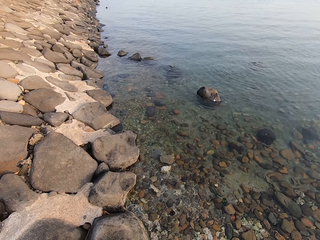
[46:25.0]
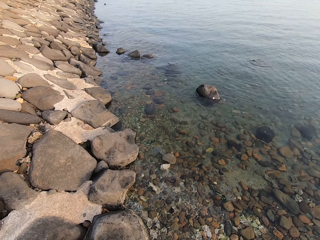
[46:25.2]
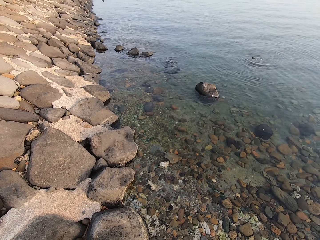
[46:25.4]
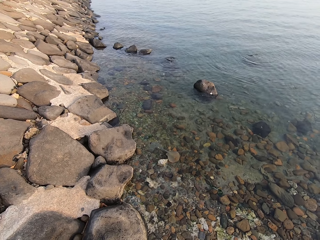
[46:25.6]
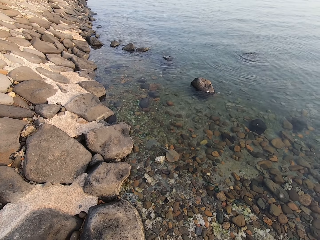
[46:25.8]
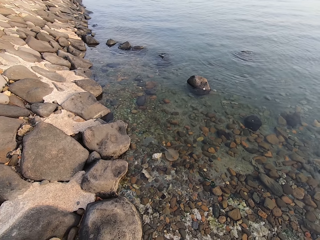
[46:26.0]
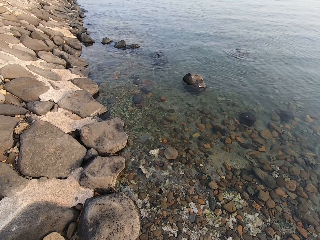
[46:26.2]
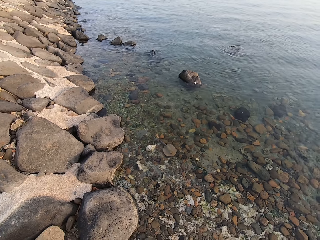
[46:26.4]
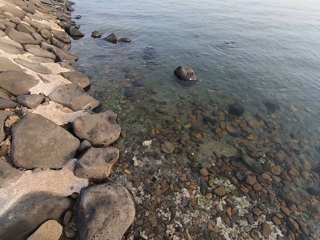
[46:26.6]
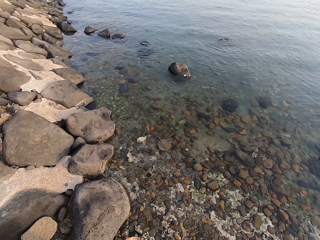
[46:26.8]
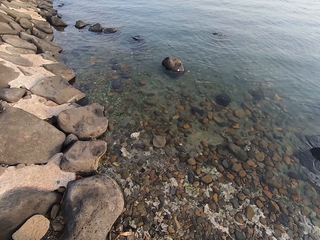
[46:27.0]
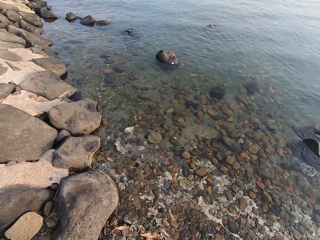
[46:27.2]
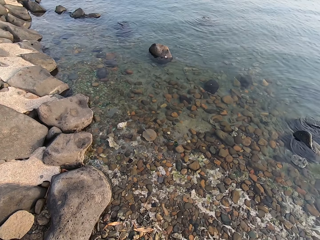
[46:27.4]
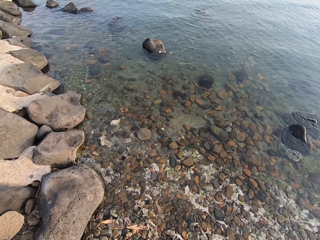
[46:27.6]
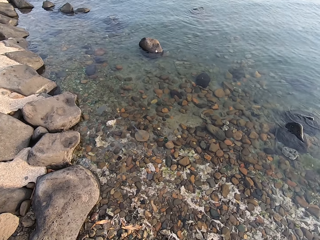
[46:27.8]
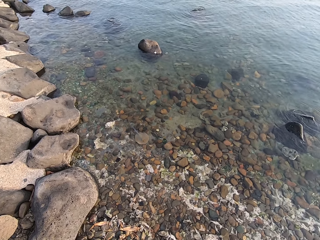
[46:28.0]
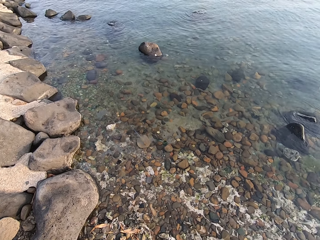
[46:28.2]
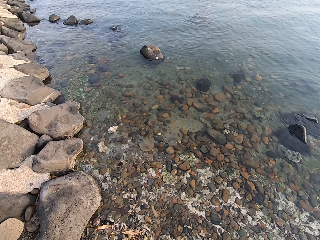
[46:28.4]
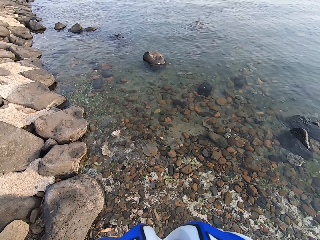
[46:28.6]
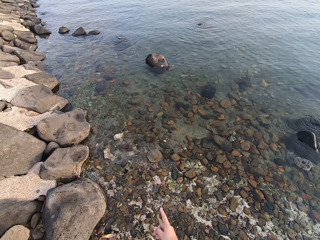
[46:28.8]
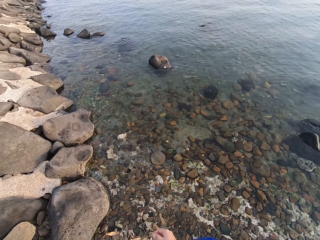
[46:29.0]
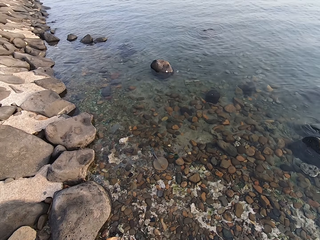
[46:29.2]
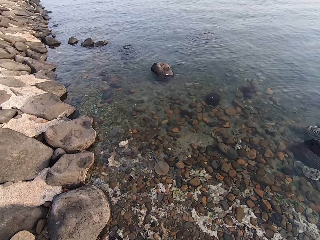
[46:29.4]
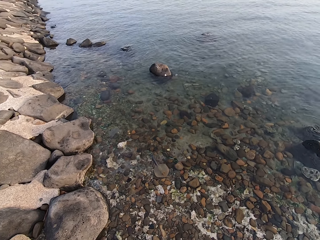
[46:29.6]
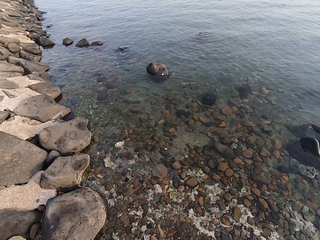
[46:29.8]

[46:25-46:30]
The camera wearer looks around. He moves his hand.

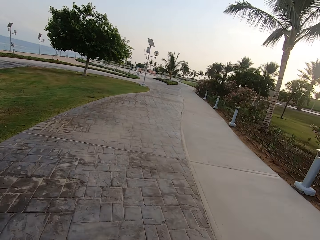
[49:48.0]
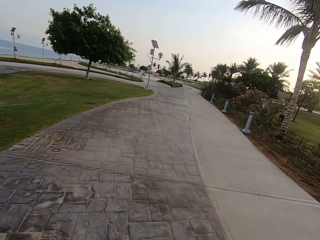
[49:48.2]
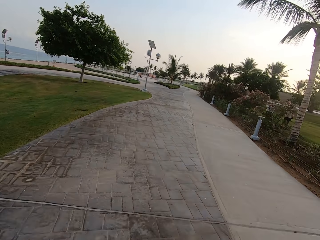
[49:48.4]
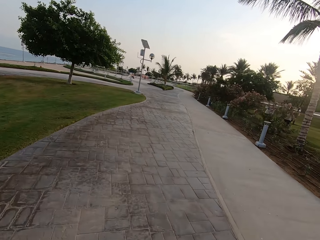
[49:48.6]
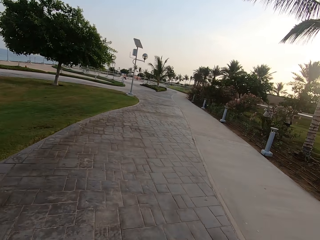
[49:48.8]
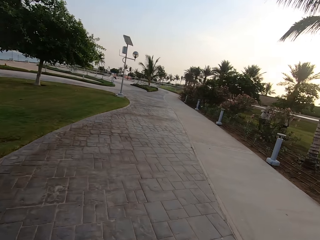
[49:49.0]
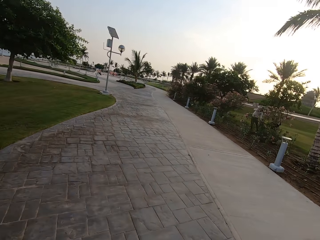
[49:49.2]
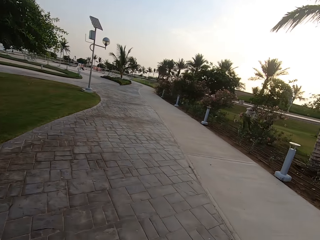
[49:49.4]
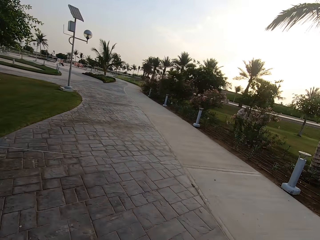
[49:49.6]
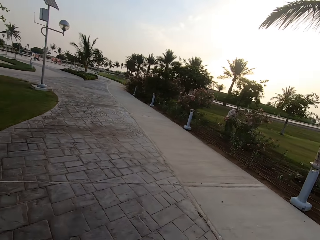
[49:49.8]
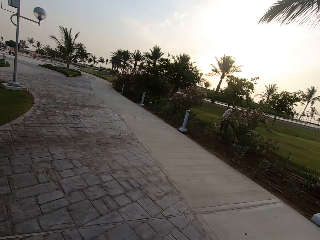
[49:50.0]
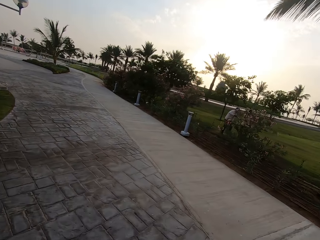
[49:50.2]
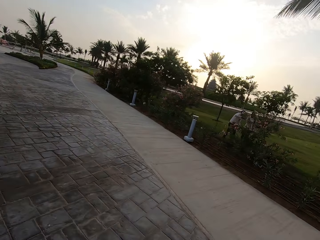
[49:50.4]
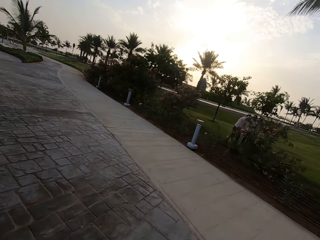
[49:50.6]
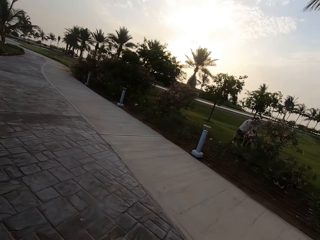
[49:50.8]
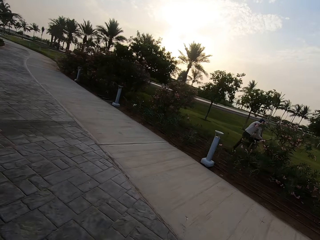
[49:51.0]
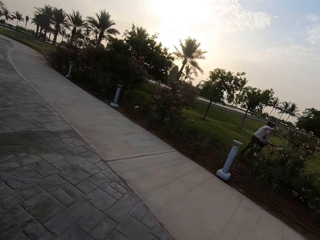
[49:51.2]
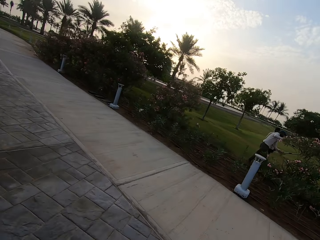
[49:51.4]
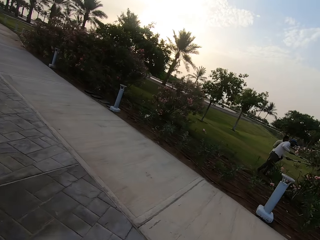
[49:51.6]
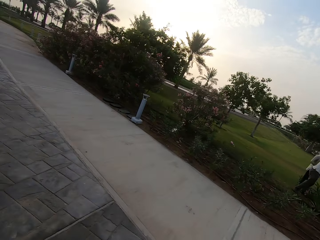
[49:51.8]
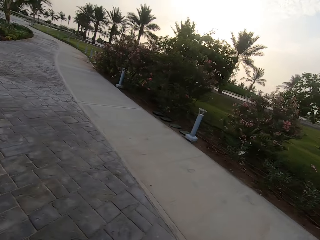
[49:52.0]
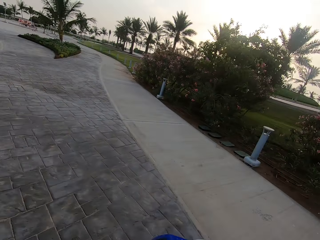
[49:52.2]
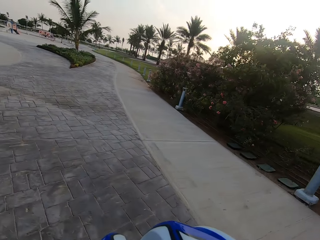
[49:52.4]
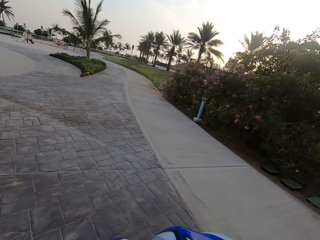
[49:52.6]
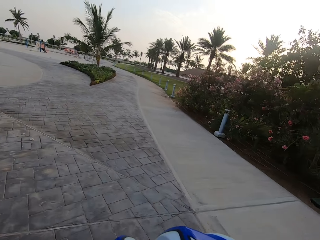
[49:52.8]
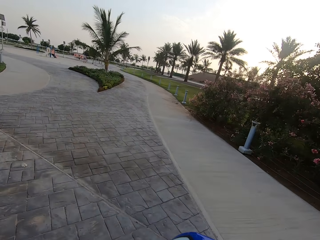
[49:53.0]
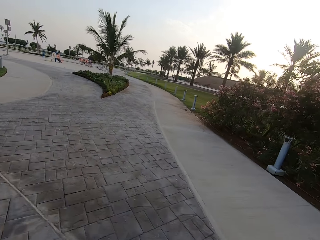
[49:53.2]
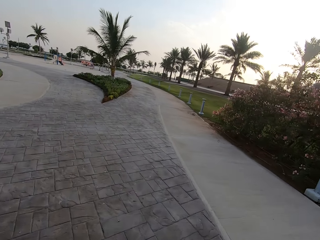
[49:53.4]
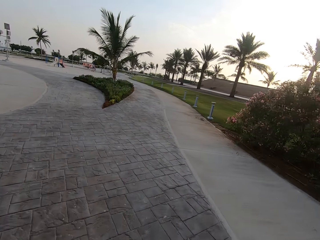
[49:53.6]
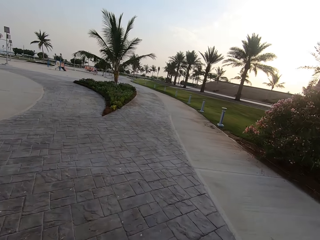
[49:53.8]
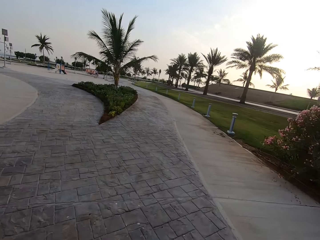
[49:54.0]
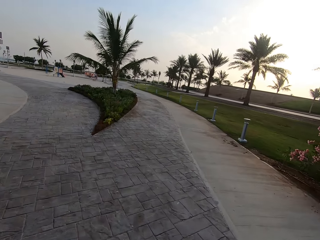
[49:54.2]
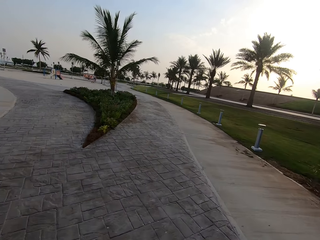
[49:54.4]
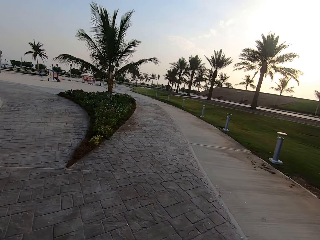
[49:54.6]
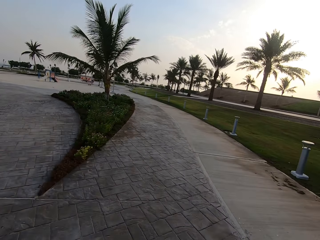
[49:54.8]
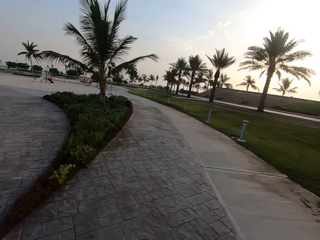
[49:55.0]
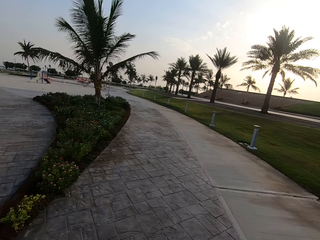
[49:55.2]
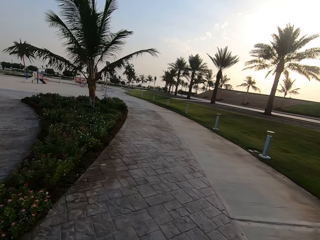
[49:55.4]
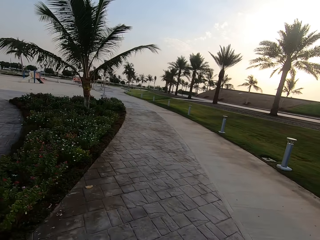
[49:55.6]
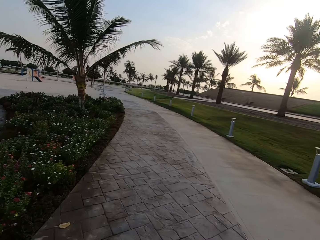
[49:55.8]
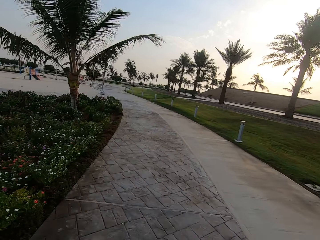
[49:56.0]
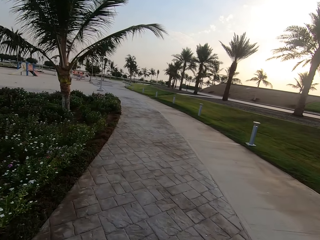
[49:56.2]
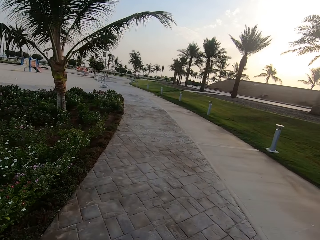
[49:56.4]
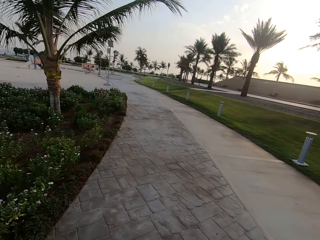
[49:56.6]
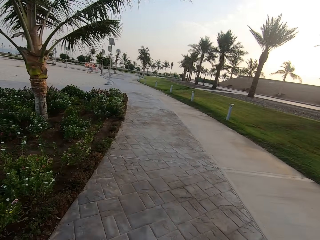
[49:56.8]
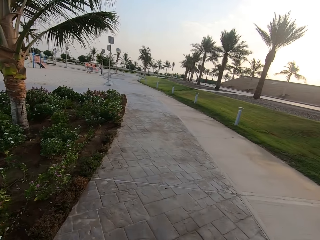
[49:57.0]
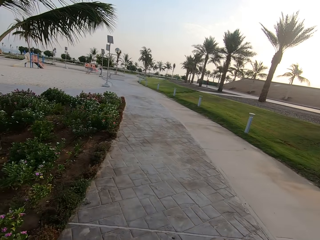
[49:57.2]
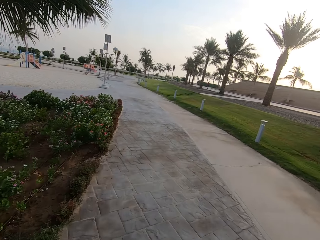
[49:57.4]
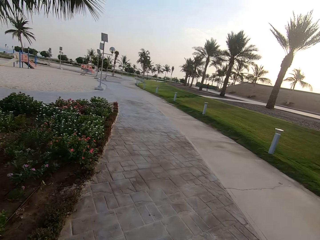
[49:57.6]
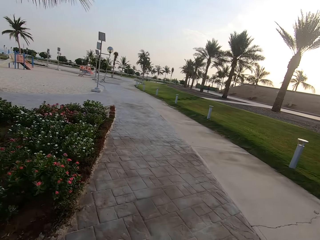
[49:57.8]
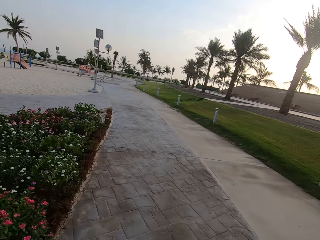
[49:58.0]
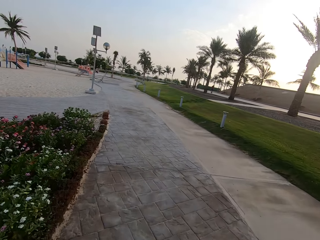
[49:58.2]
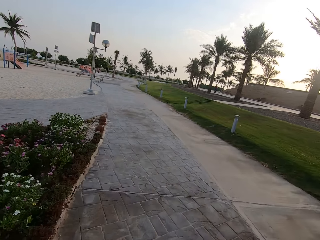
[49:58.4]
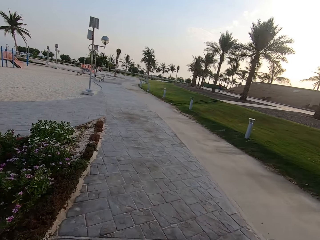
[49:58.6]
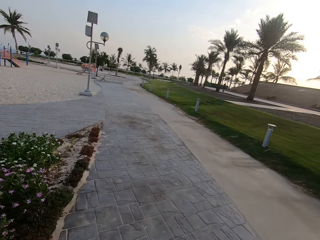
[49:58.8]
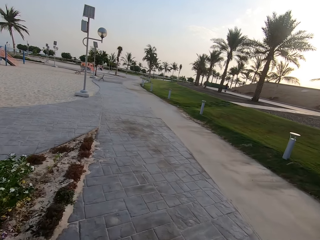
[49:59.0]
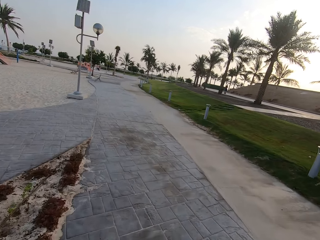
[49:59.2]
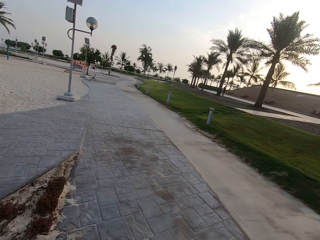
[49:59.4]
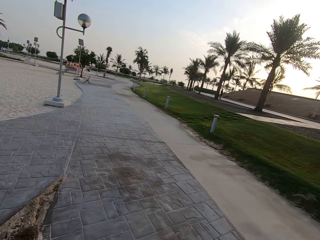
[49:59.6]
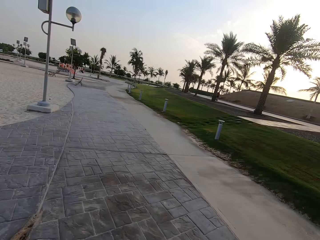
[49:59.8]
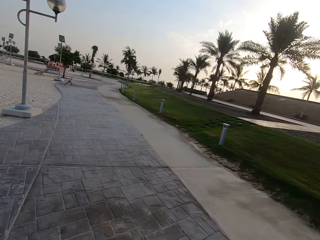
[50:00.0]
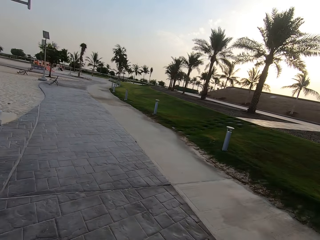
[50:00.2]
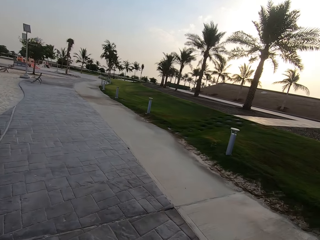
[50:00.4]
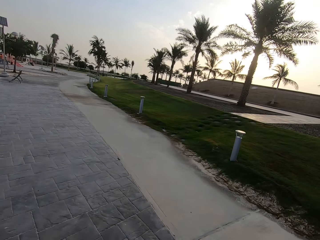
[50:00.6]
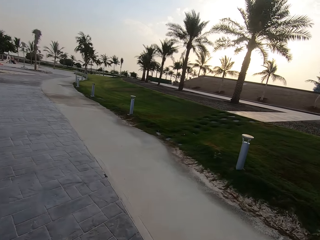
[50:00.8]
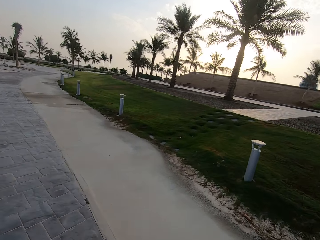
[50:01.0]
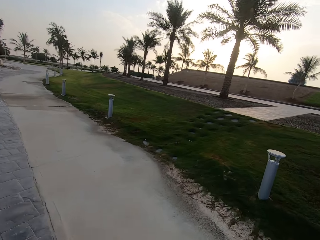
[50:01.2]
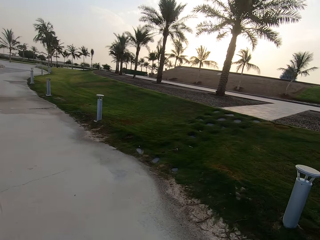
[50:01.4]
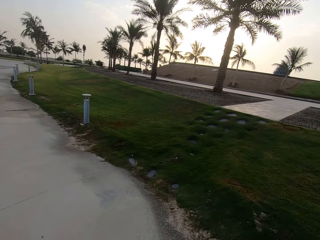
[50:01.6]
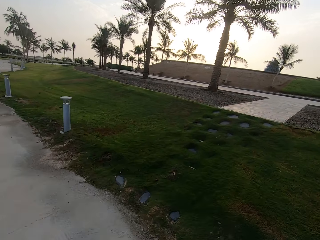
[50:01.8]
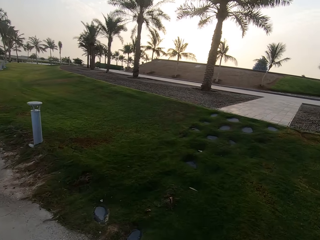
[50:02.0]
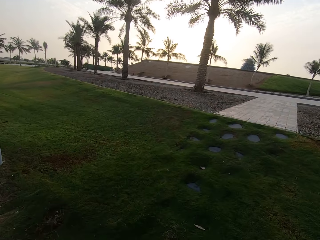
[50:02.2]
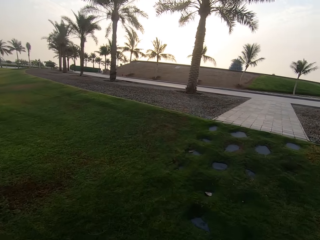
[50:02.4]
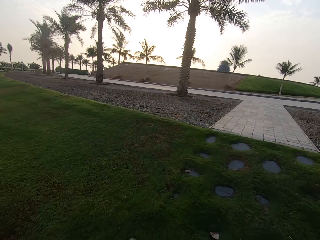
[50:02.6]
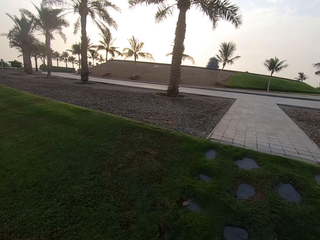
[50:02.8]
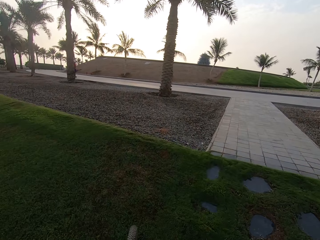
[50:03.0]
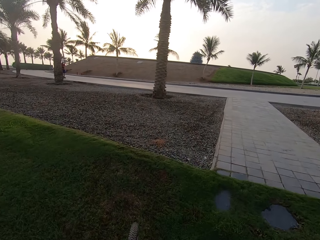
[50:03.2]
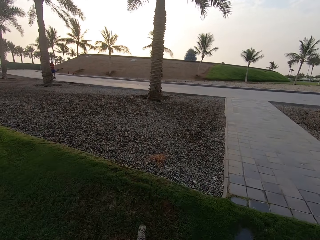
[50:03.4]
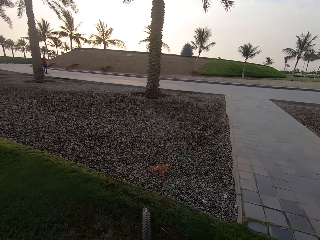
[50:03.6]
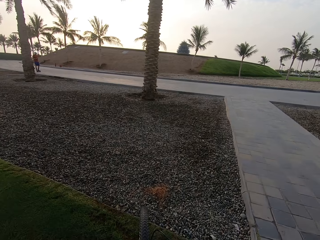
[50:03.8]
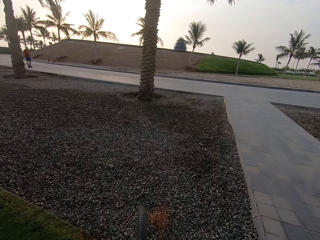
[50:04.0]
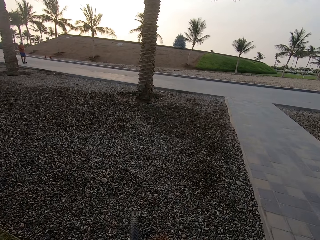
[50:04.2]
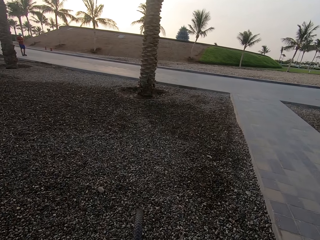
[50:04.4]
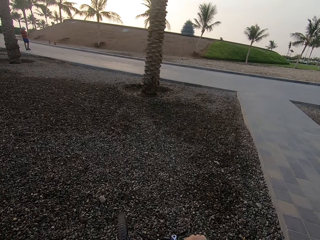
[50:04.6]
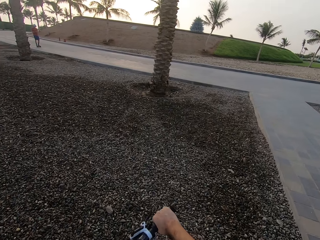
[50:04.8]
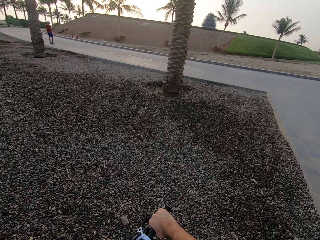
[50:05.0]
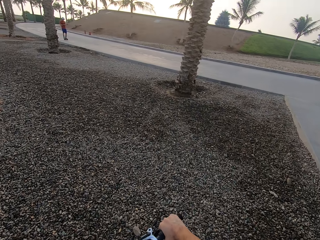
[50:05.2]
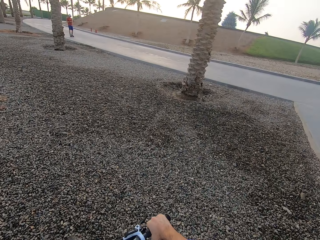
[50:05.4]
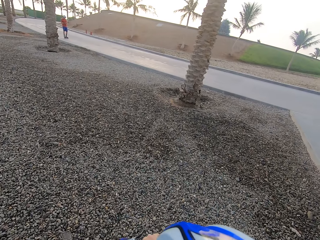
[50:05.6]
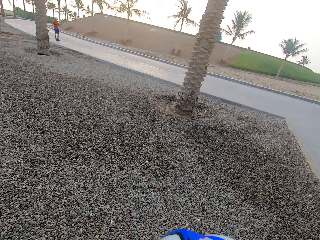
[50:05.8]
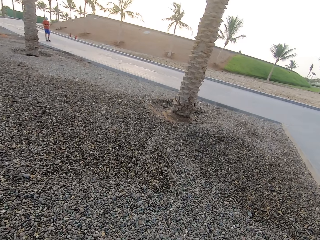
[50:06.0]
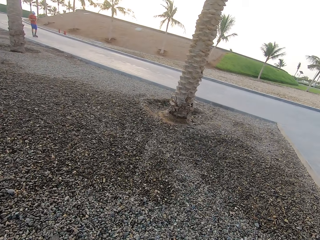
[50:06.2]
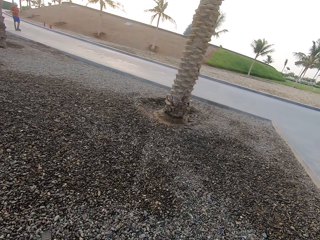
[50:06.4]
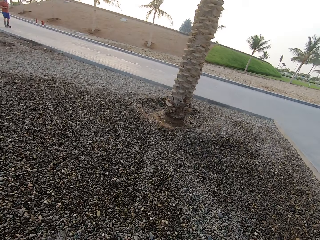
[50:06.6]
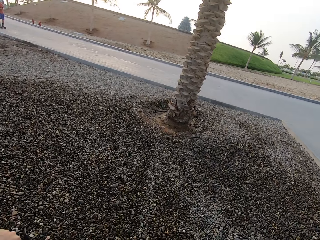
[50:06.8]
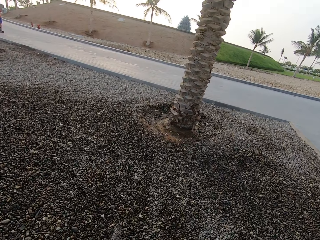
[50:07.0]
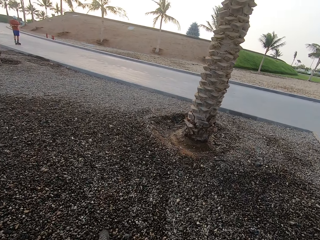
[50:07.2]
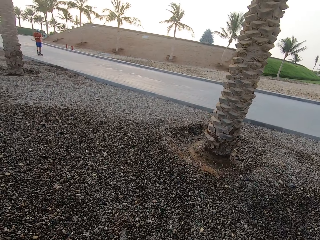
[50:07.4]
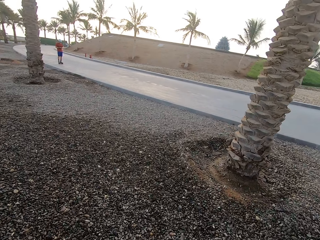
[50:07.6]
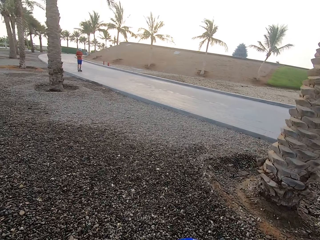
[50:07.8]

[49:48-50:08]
The camera wearer rides a bicycle. They look around the road. They ride the bicycle. They look around the road. They move the steering to the left.
